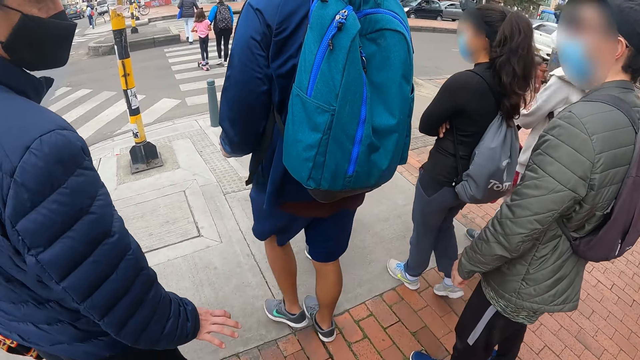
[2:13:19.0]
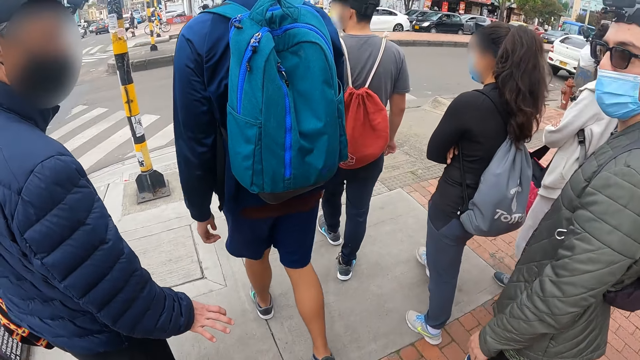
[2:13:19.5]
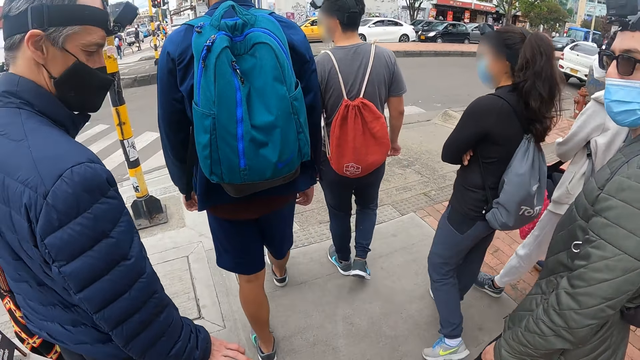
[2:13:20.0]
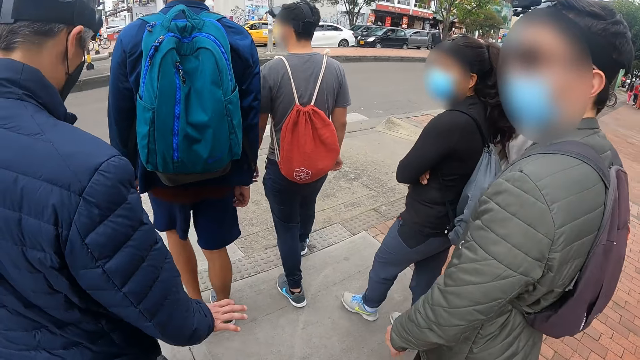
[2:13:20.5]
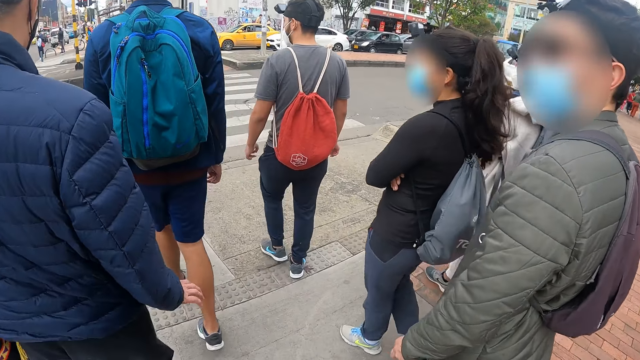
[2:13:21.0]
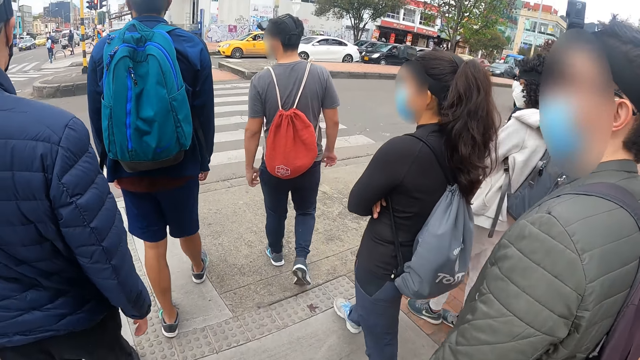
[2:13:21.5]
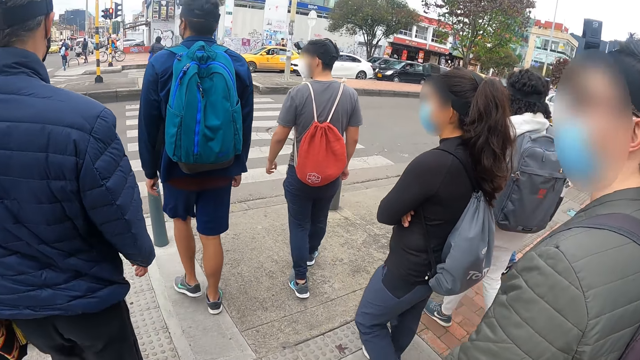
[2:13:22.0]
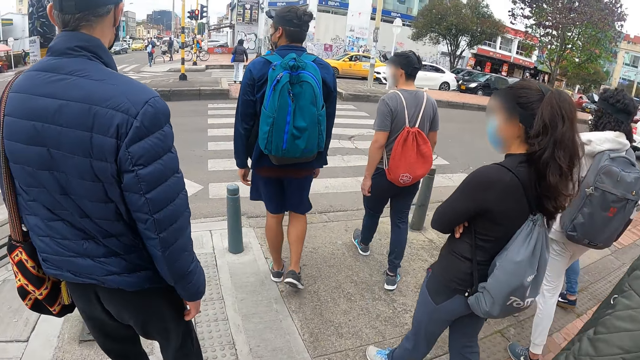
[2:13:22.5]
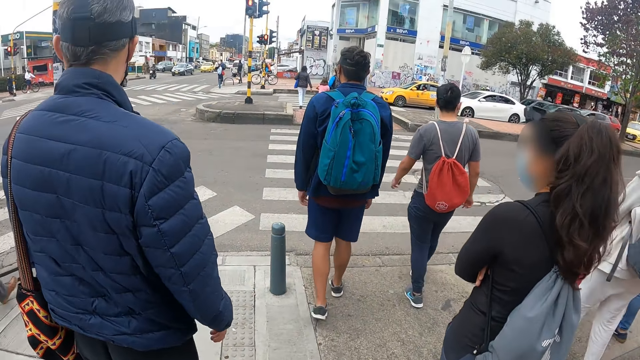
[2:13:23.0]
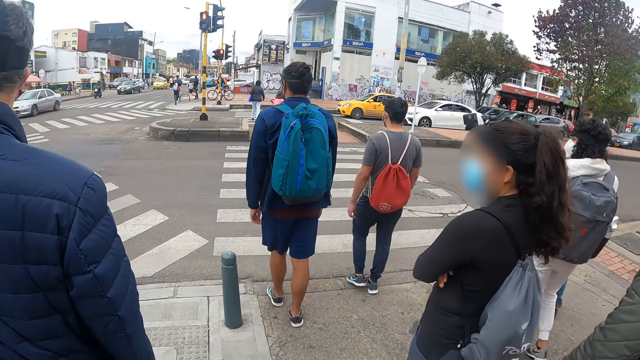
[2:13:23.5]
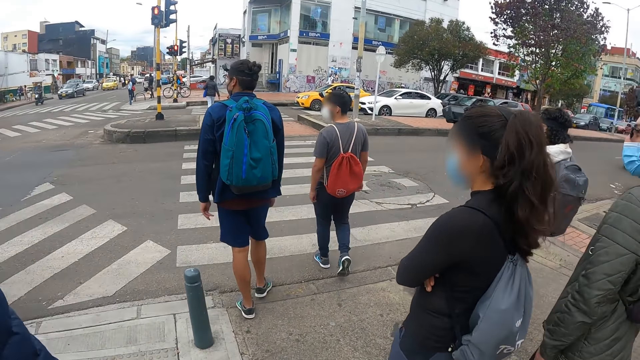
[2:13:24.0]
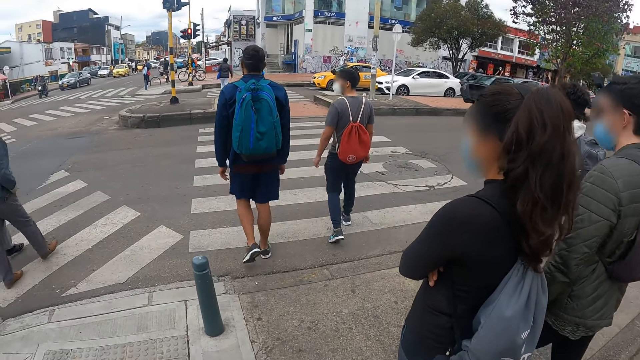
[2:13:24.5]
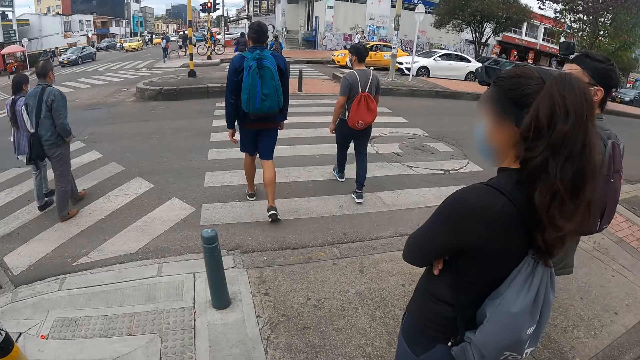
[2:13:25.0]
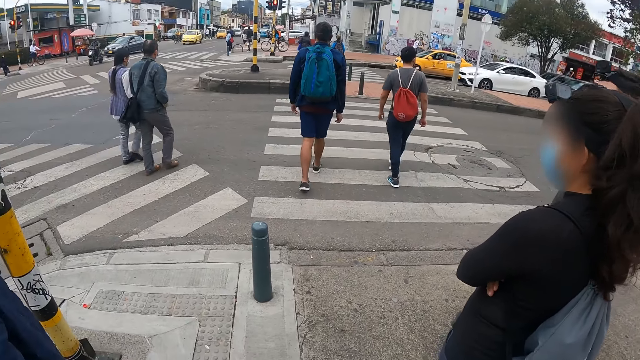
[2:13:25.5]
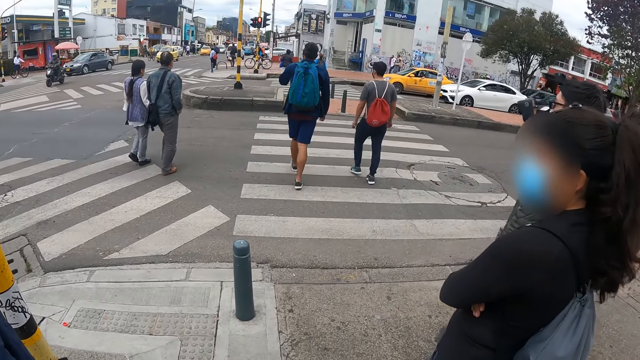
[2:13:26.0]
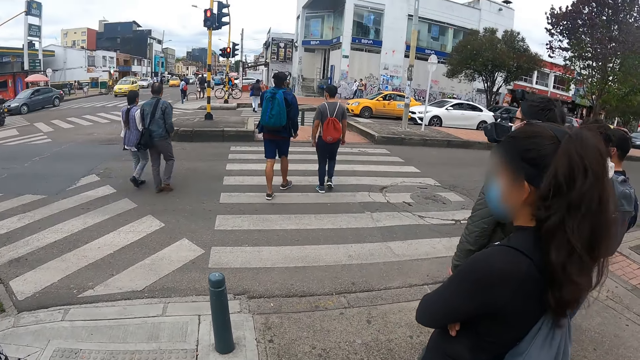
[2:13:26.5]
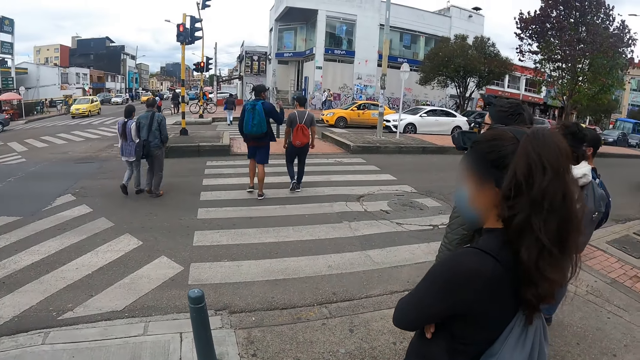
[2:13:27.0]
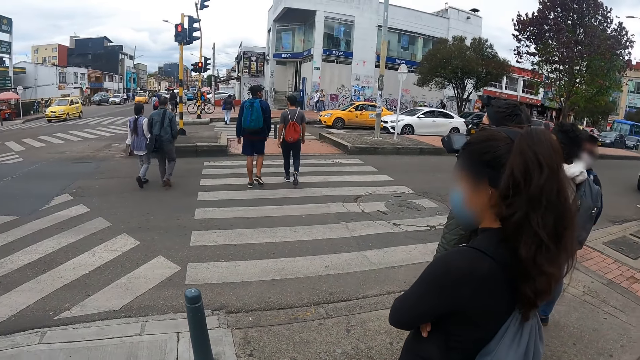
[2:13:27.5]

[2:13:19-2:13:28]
The camera wearer moves around.

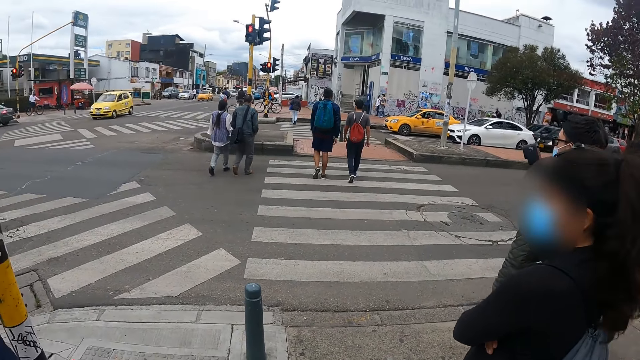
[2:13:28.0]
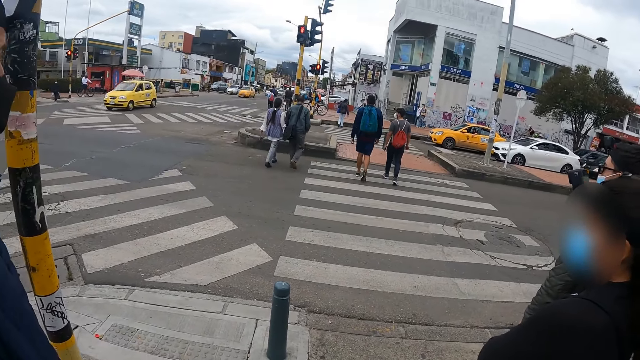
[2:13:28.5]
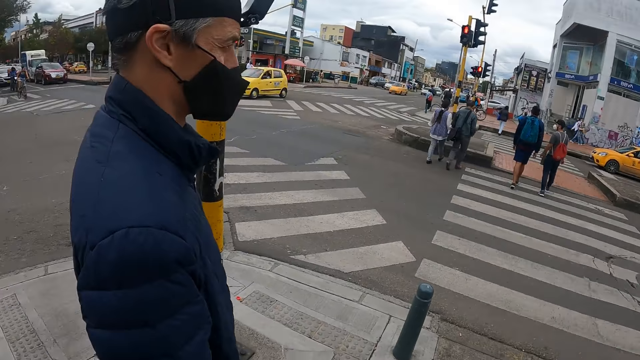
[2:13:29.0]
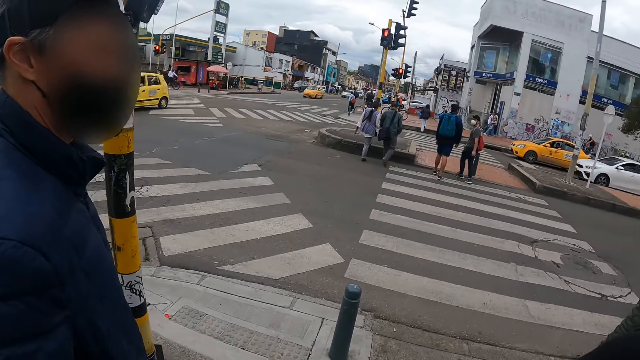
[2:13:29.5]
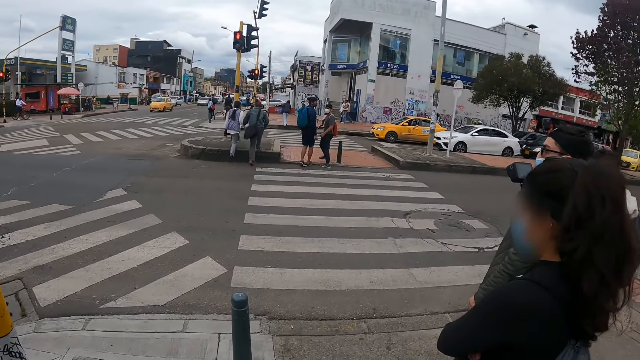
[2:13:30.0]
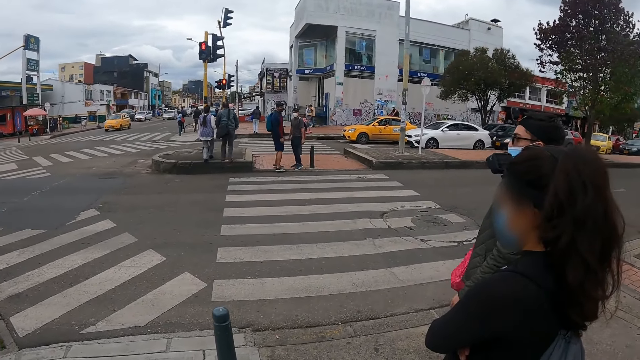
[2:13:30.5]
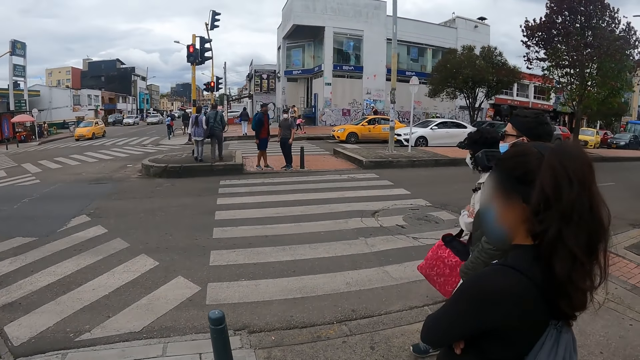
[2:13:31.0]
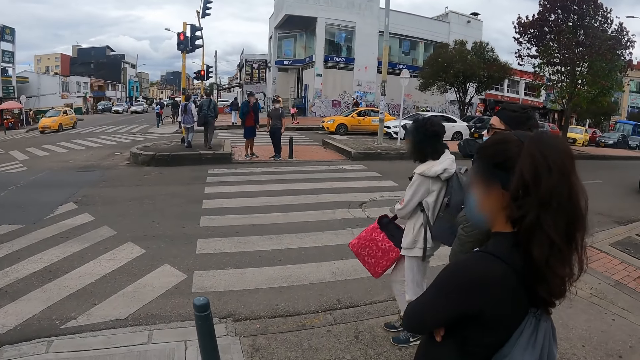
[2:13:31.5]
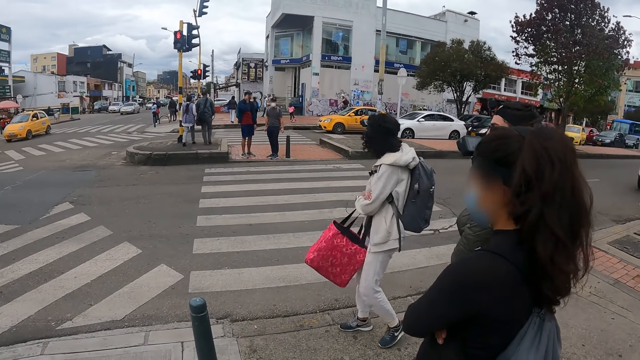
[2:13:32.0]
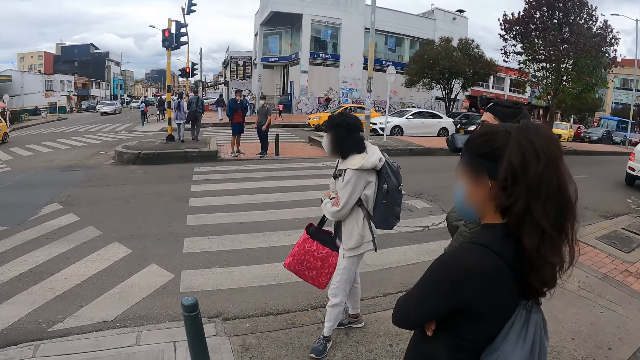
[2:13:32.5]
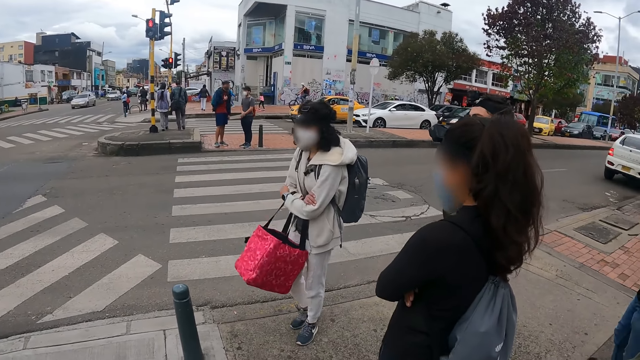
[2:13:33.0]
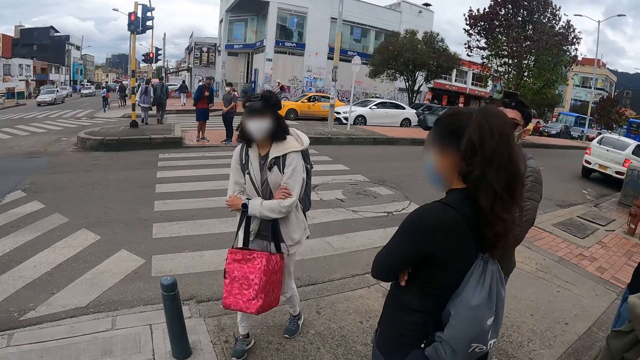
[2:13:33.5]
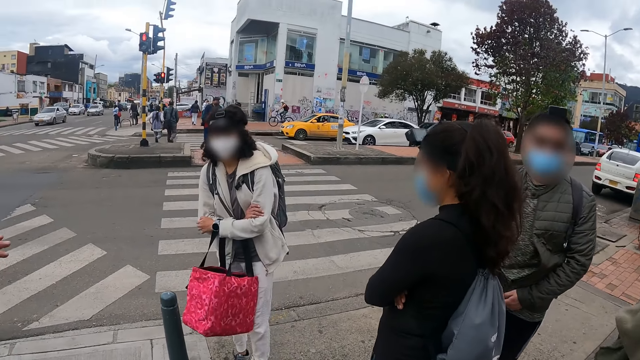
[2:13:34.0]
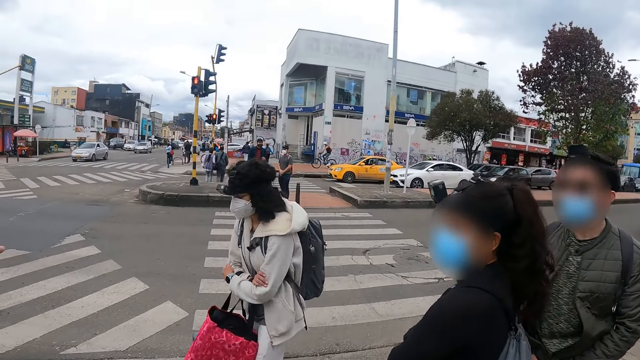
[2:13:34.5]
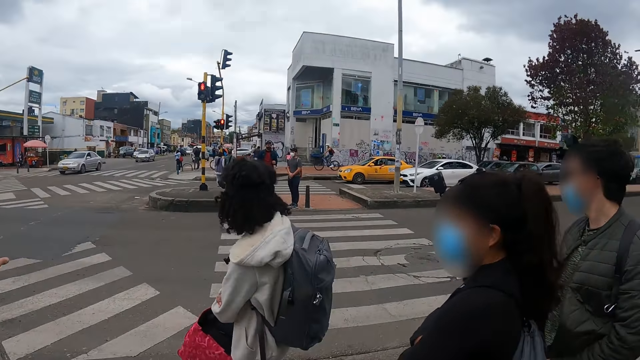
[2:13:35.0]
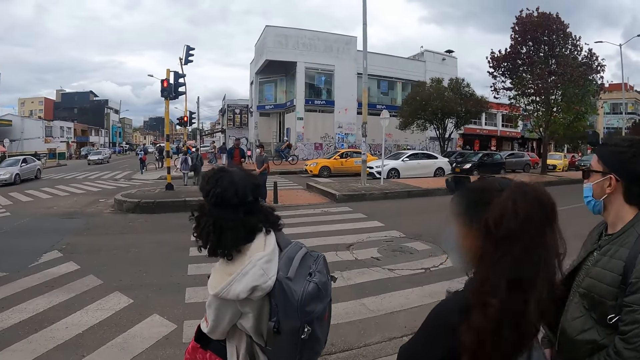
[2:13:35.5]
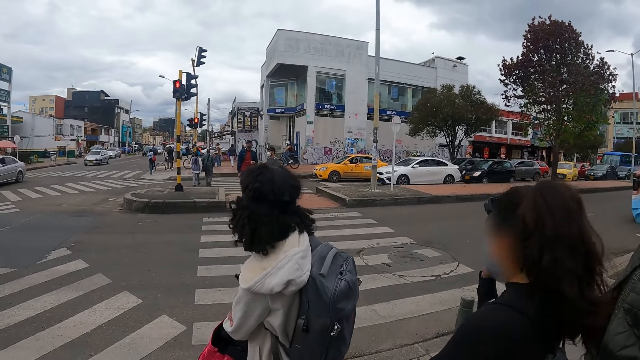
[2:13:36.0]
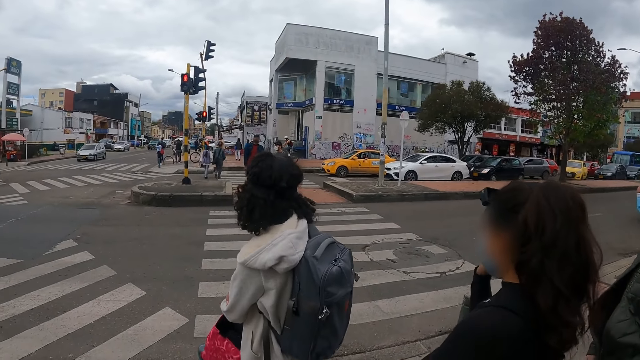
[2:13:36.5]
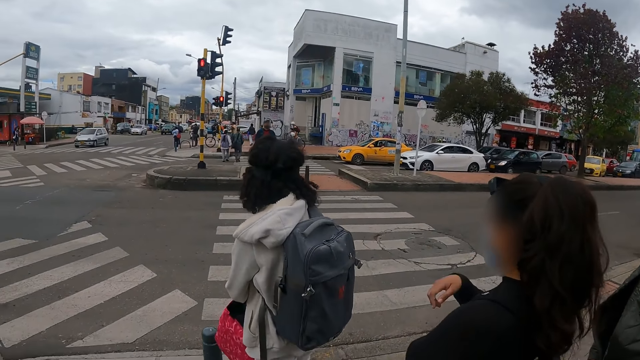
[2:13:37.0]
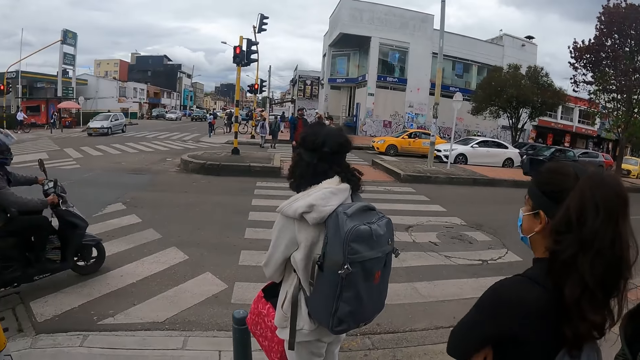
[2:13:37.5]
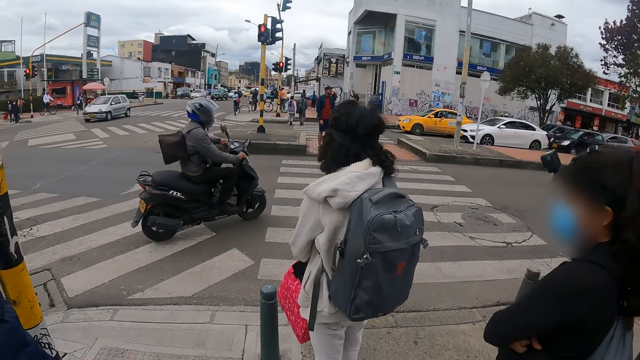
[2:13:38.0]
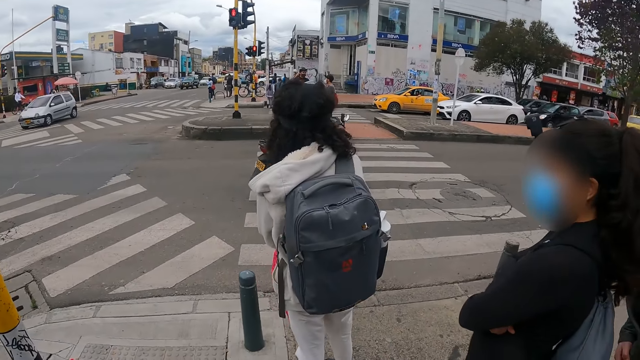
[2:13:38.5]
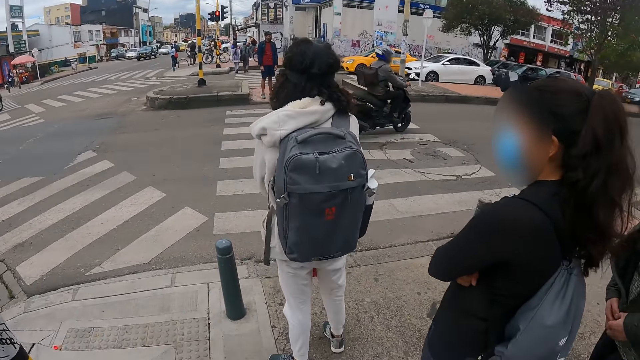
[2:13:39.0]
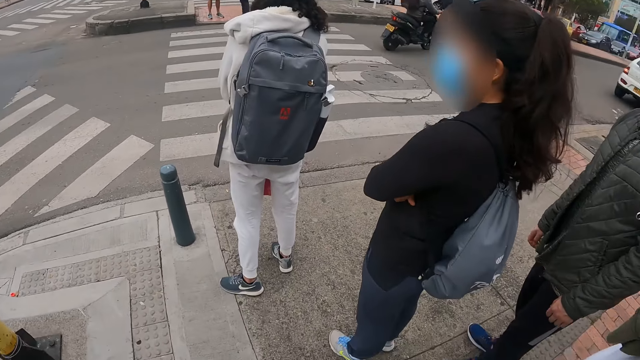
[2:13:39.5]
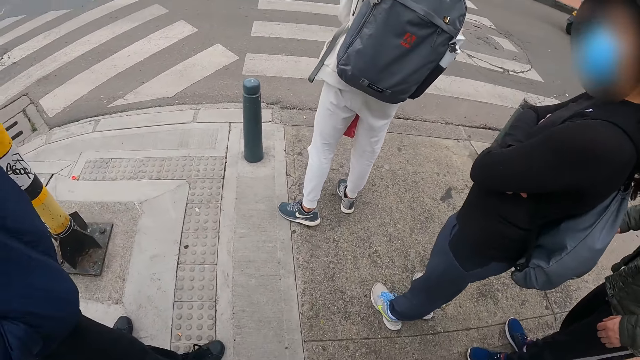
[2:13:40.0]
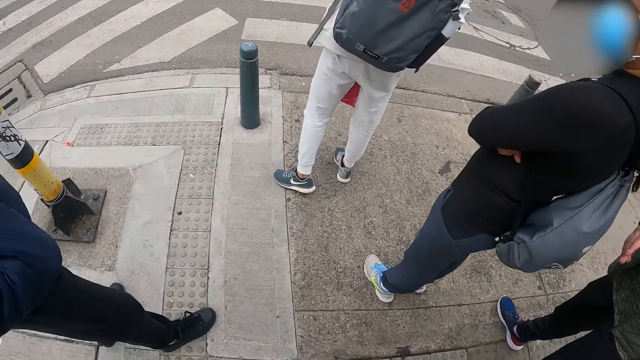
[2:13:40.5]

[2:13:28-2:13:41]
The camera wearer looks around.
